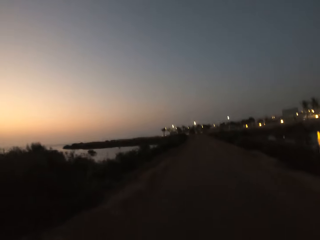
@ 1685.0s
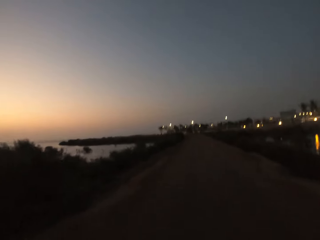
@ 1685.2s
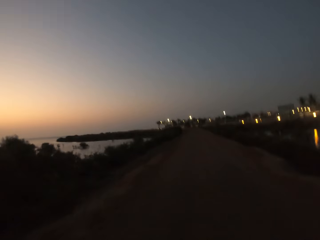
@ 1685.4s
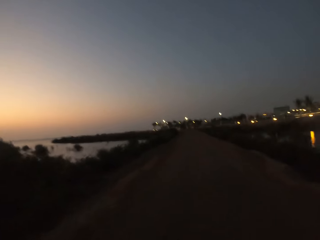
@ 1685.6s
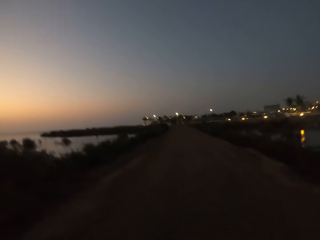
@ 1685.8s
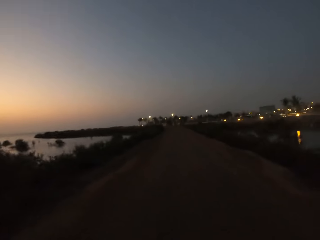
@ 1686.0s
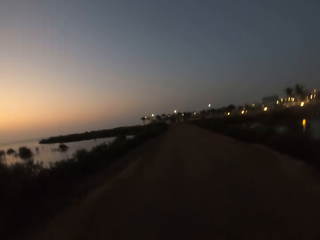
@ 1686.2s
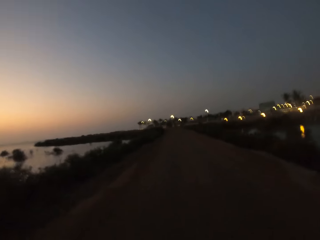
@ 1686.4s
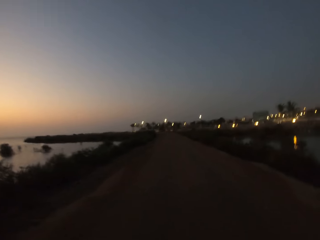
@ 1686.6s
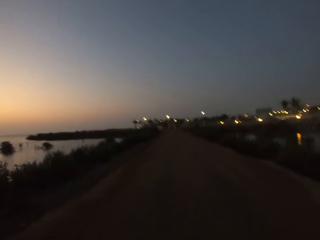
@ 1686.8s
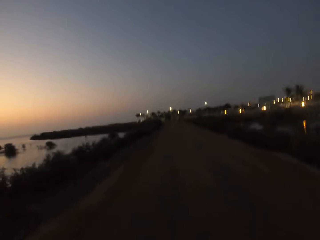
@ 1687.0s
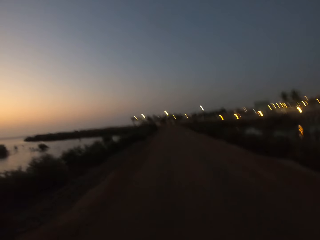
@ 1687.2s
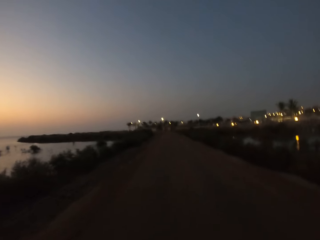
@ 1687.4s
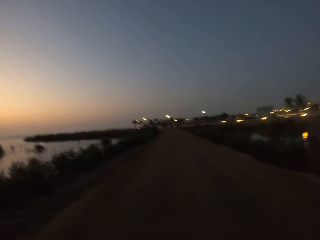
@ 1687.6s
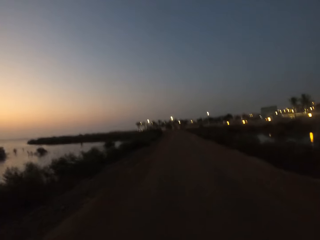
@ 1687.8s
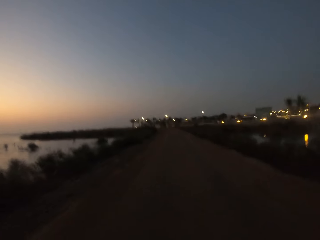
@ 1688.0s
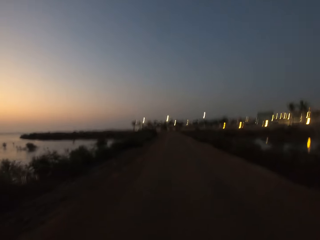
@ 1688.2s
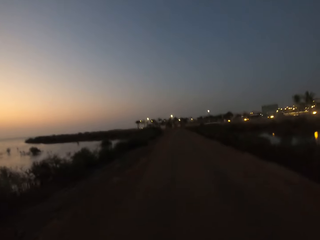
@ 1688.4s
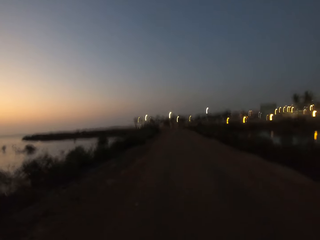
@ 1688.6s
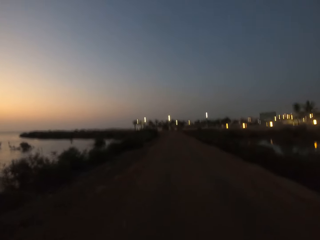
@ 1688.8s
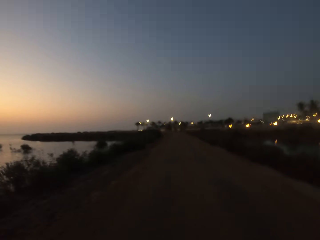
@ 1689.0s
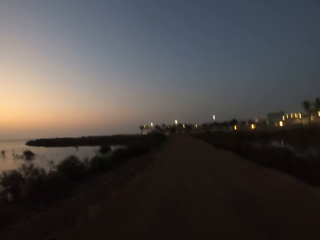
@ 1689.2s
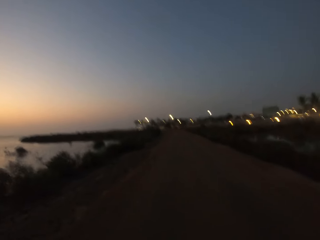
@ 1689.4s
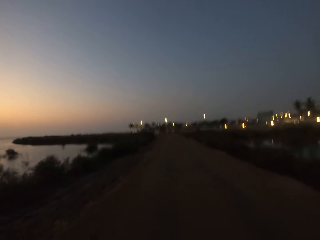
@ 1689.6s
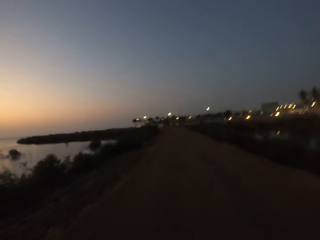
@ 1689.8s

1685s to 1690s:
The camera wearer jogs.

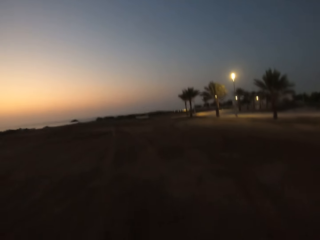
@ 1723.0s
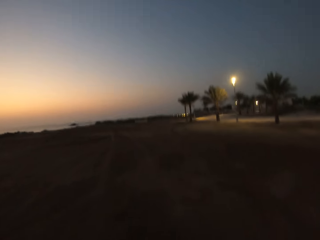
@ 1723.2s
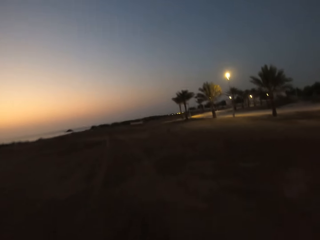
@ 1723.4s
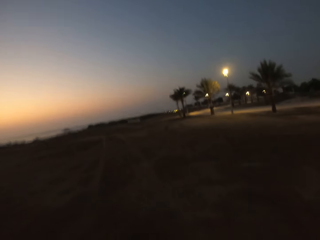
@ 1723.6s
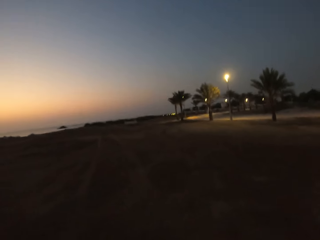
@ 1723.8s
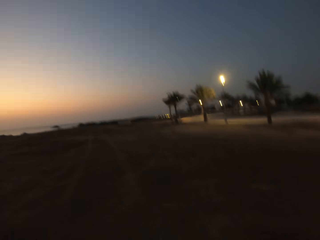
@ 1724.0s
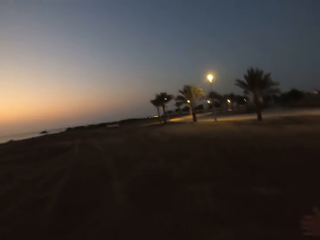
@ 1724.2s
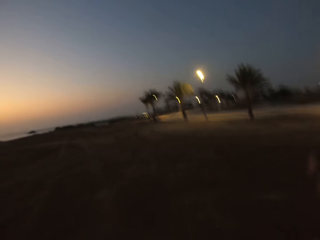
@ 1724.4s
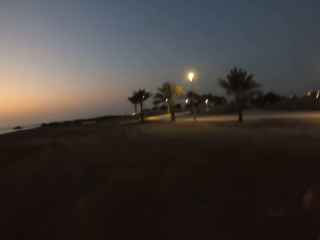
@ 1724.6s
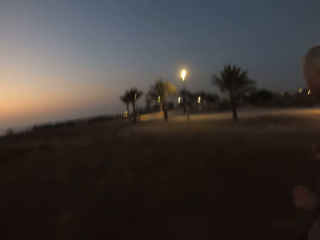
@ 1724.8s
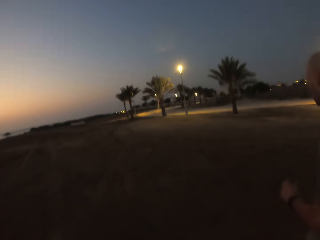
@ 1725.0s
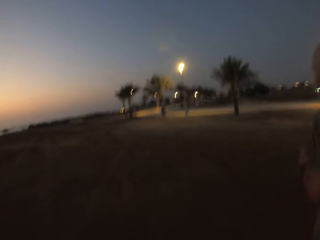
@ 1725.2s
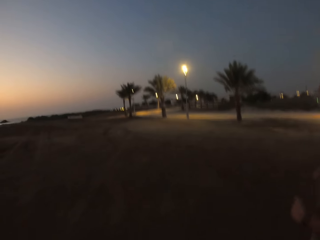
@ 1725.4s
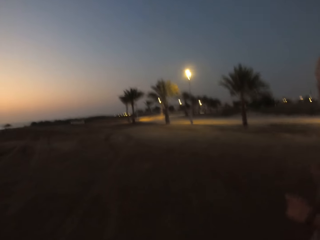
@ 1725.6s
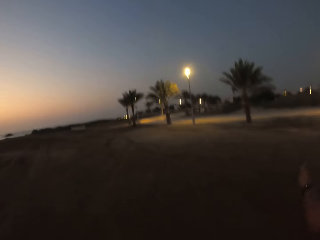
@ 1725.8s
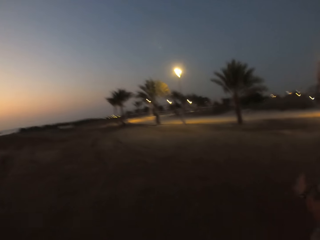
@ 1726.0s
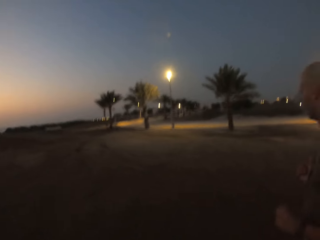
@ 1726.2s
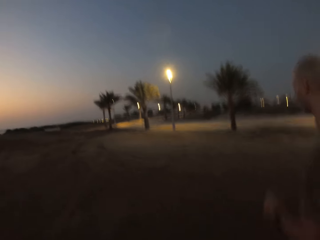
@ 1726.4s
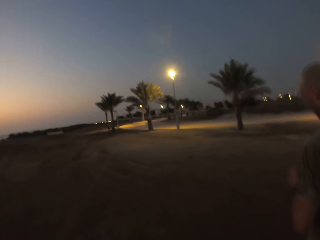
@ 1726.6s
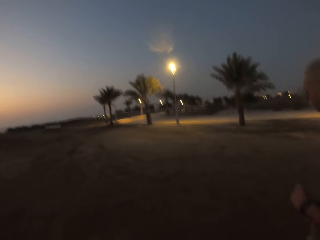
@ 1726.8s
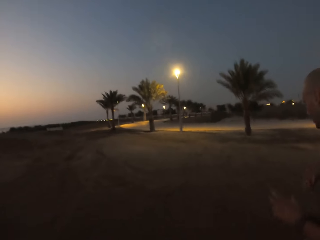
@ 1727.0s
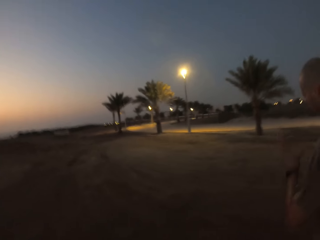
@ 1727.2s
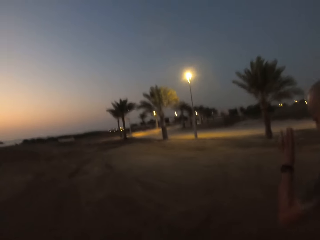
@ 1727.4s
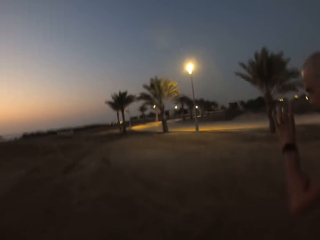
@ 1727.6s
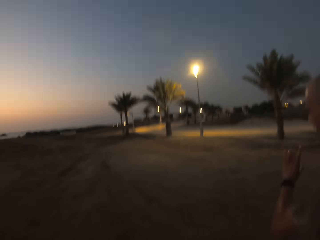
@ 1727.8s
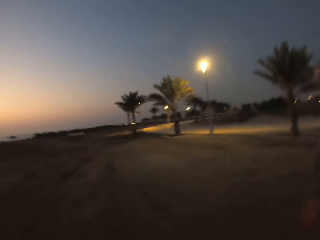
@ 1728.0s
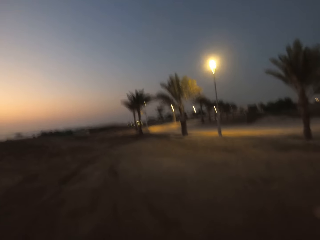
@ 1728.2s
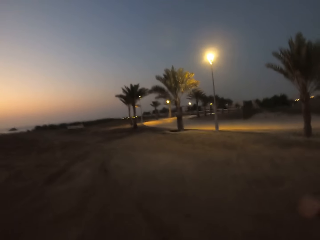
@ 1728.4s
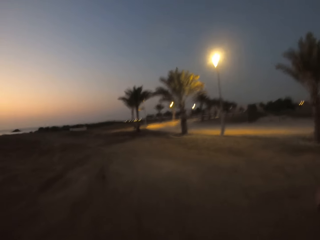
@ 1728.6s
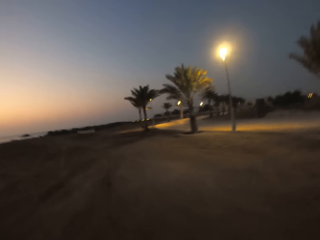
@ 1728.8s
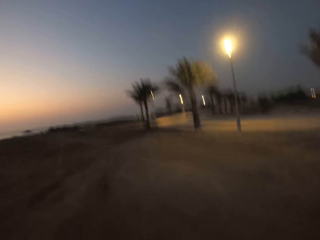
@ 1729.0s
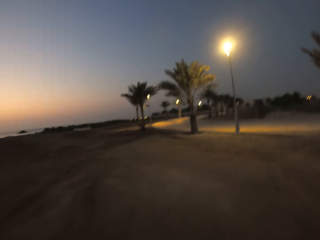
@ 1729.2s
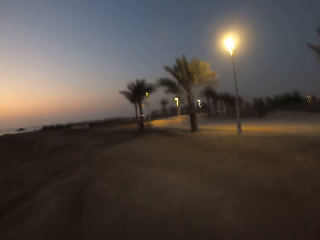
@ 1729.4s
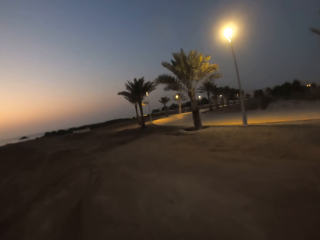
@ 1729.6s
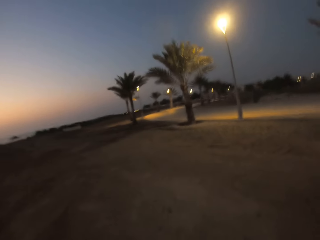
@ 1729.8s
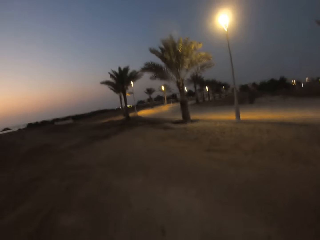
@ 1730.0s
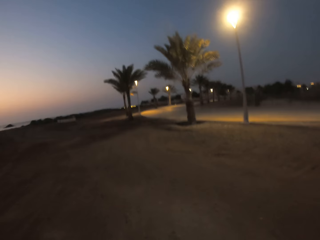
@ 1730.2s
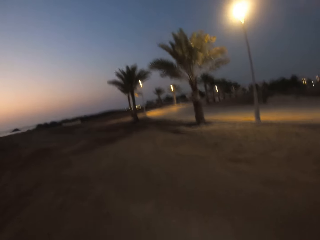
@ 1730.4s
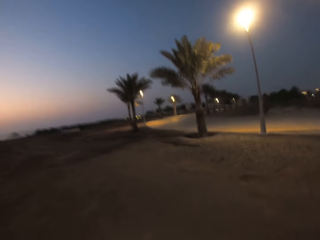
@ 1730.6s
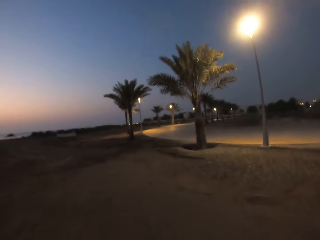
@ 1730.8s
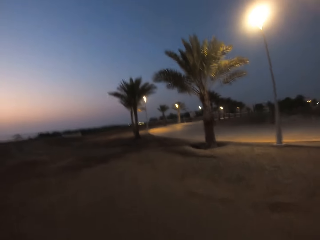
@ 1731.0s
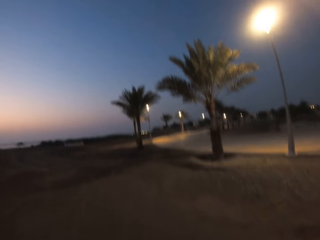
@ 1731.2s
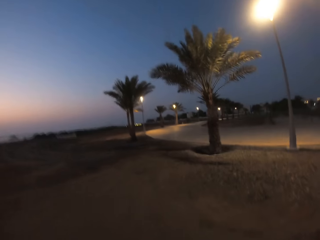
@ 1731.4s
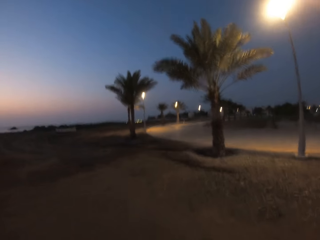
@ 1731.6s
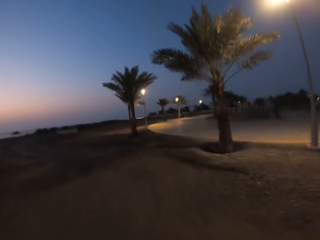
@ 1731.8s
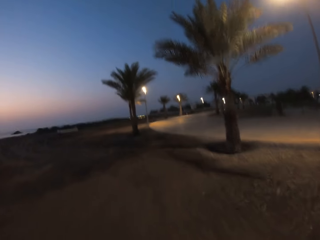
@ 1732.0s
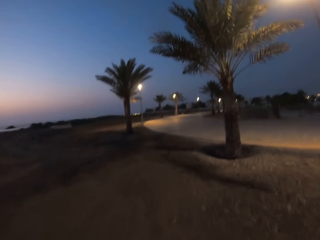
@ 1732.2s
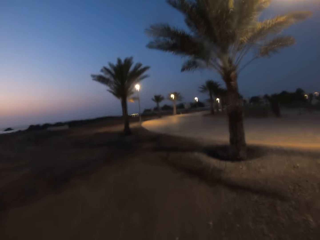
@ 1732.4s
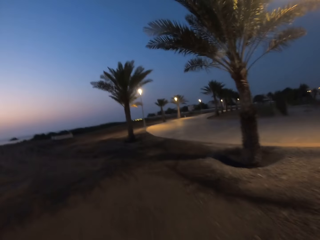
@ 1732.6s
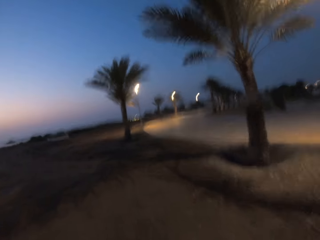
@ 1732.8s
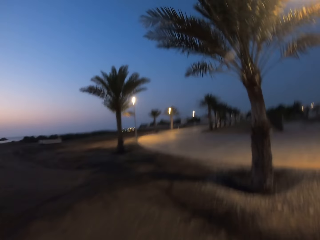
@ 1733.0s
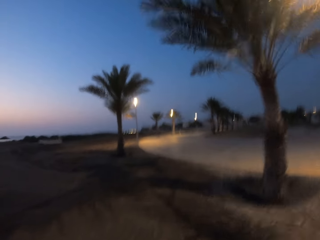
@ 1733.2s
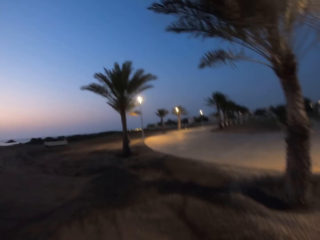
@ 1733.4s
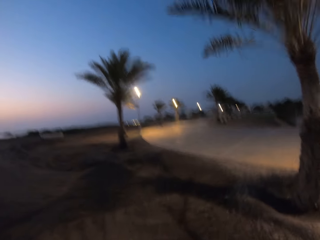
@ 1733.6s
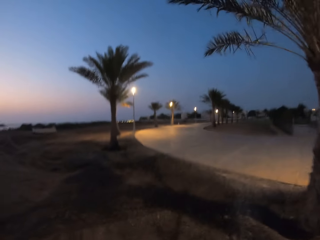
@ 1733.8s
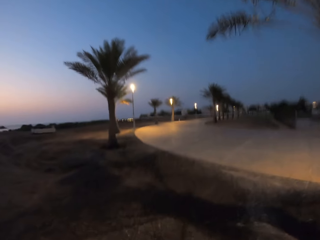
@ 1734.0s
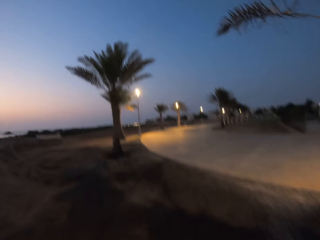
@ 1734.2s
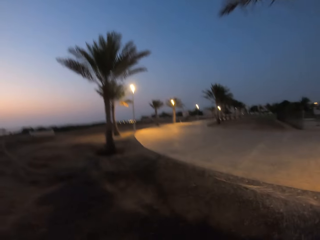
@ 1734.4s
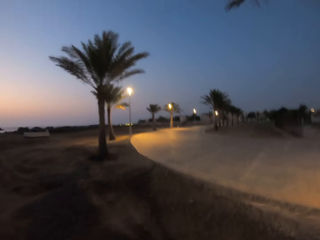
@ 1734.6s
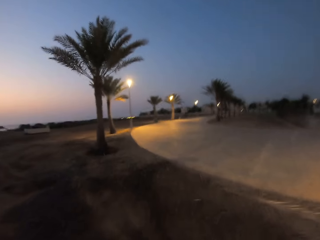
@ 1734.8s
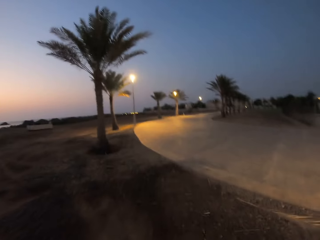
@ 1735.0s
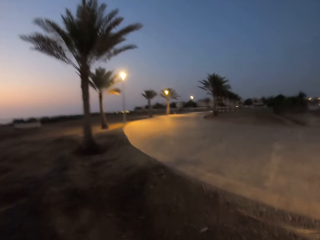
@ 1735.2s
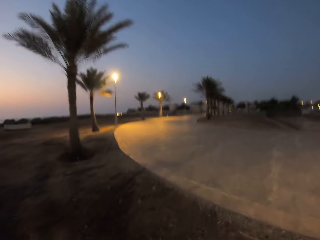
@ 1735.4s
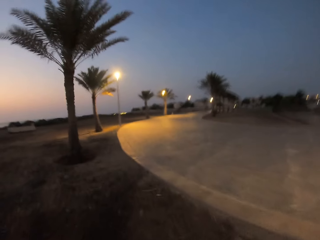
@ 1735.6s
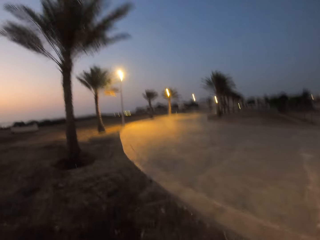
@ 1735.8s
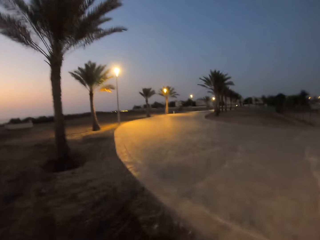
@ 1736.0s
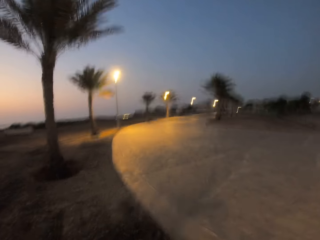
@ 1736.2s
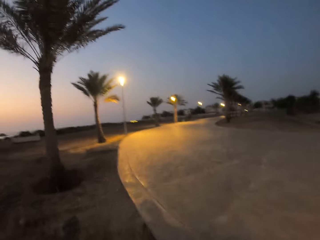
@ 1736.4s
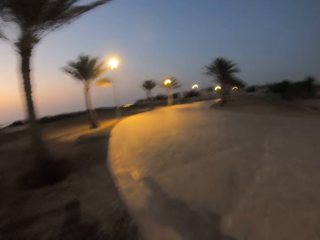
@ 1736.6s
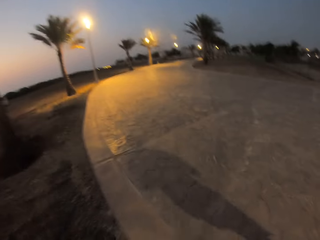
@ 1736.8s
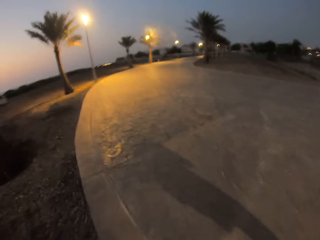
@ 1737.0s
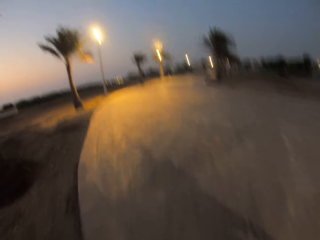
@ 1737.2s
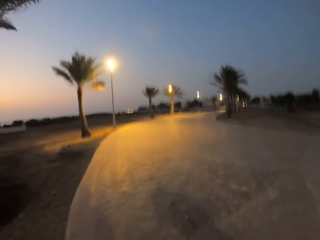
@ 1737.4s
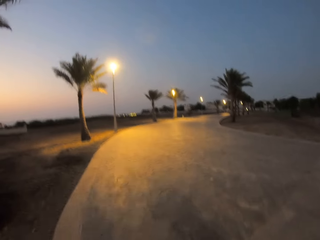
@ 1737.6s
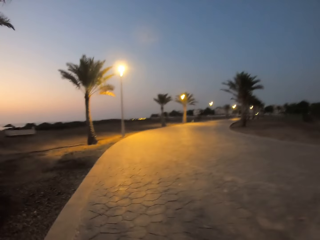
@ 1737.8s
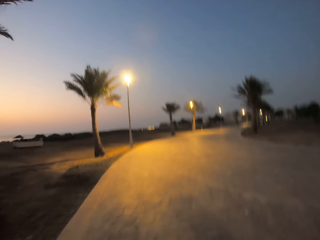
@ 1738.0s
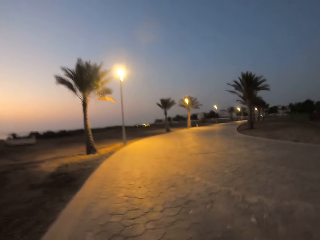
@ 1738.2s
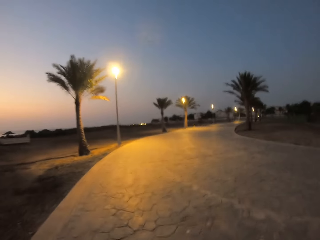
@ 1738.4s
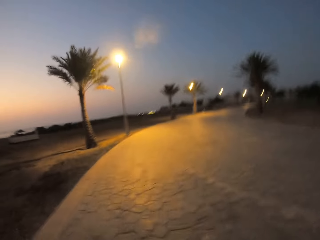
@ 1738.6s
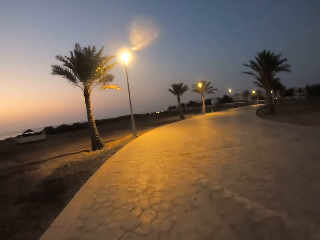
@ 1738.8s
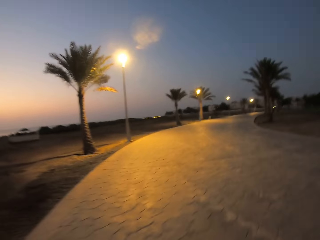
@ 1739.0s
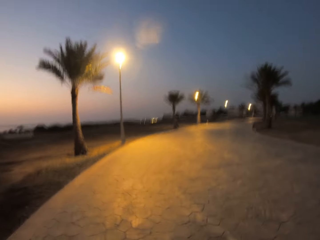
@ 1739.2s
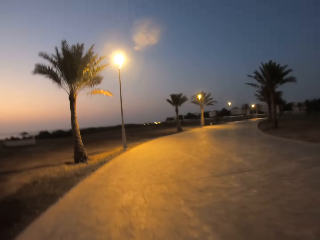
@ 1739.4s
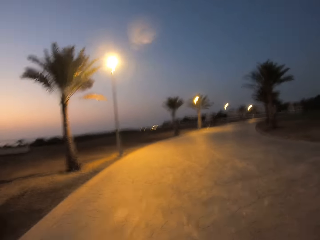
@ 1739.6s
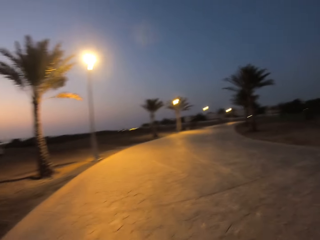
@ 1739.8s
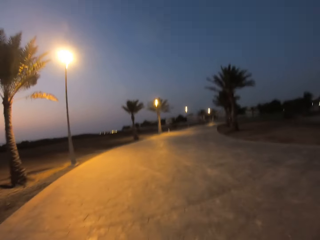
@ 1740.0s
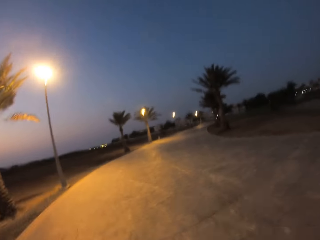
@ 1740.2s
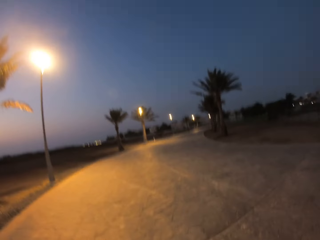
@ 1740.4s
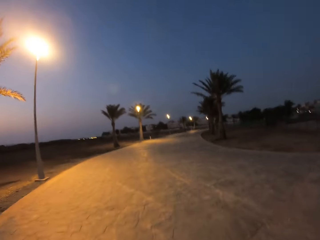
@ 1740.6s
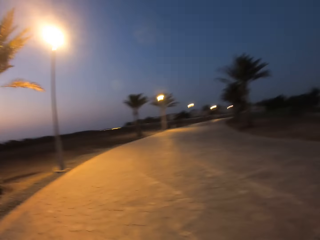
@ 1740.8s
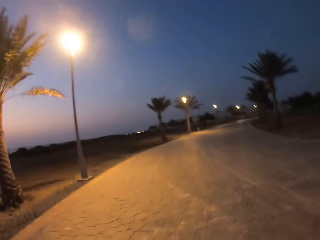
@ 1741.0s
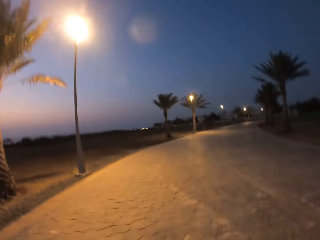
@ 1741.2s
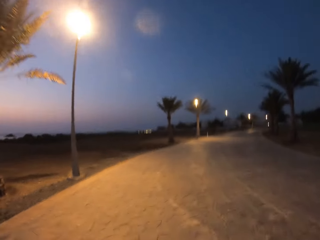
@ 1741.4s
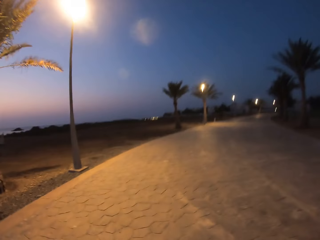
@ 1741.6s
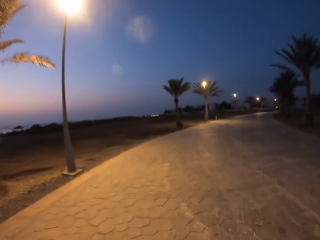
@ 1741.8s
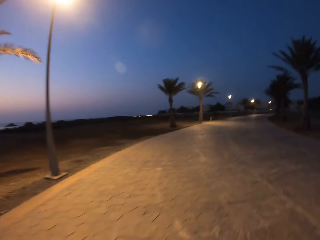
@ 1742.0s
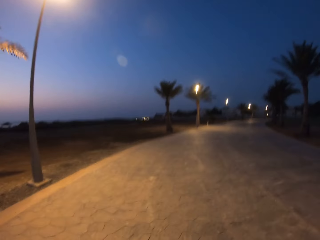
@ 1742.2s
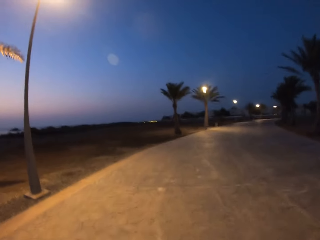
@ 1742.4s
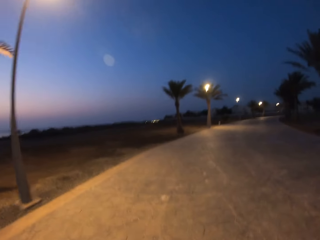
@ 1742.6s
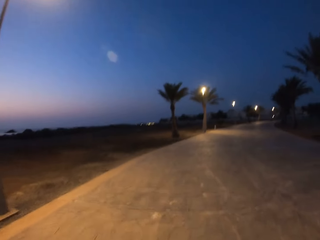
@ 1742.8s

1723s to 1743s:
A person jogs along. Another person raises their left hand. The camera wearer jogs. They jog on the tarmac.
